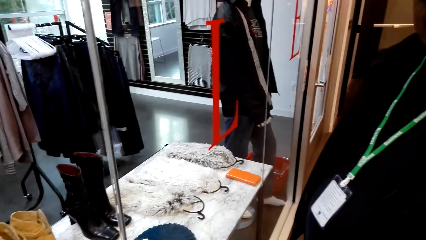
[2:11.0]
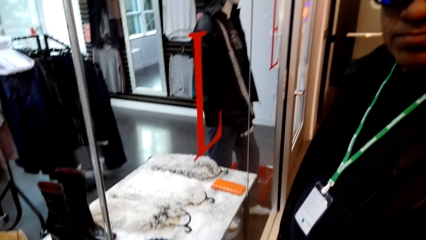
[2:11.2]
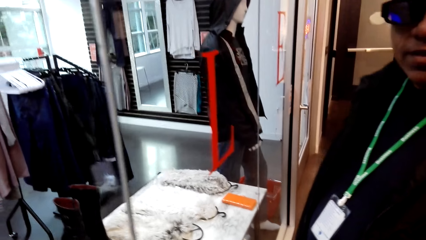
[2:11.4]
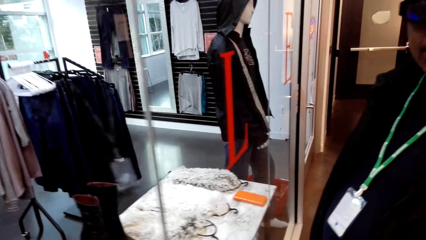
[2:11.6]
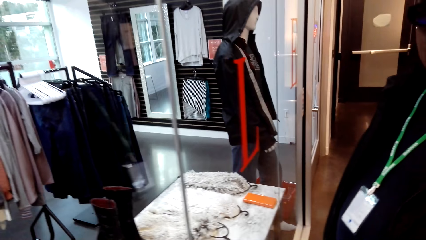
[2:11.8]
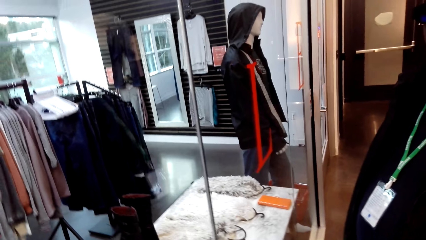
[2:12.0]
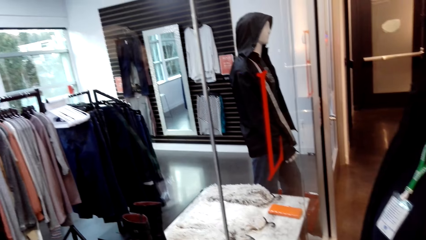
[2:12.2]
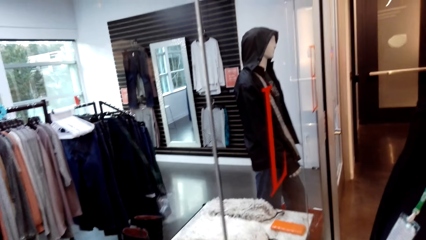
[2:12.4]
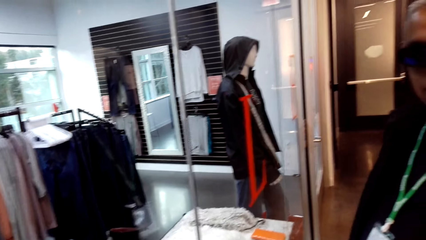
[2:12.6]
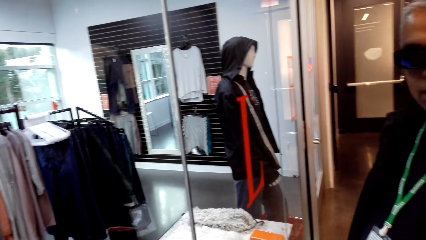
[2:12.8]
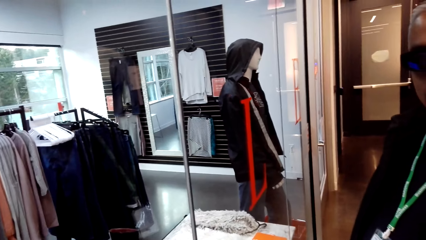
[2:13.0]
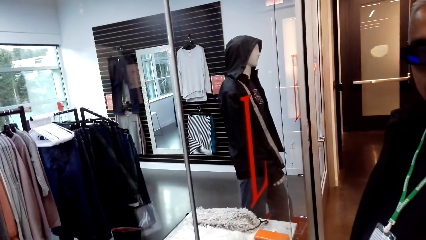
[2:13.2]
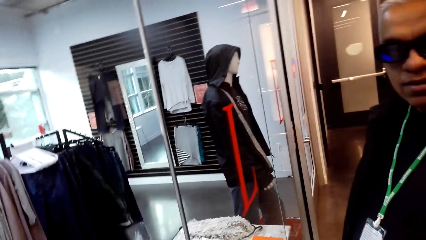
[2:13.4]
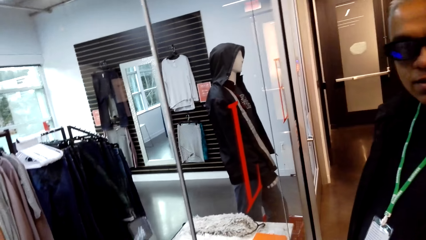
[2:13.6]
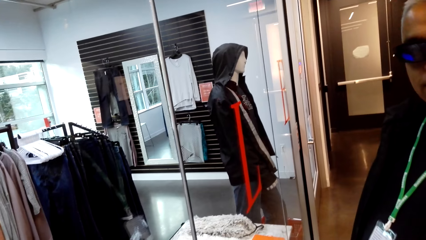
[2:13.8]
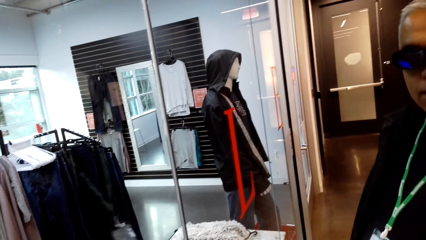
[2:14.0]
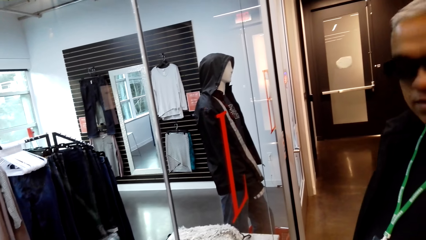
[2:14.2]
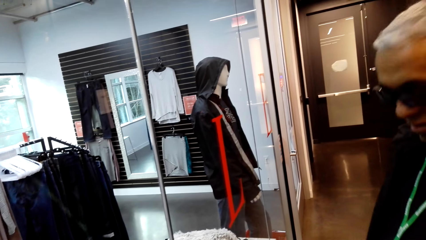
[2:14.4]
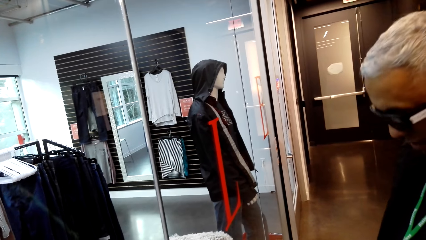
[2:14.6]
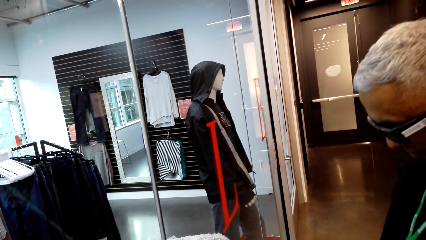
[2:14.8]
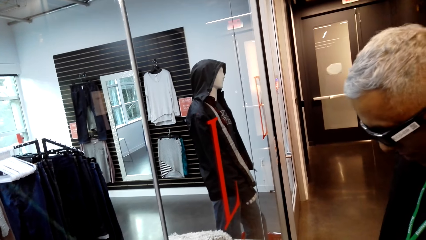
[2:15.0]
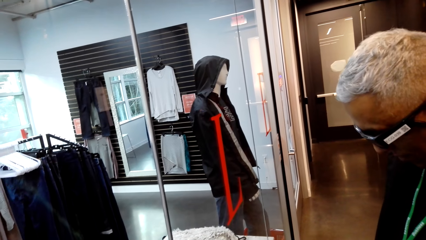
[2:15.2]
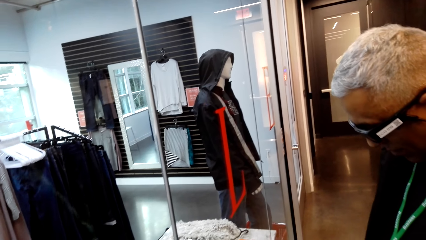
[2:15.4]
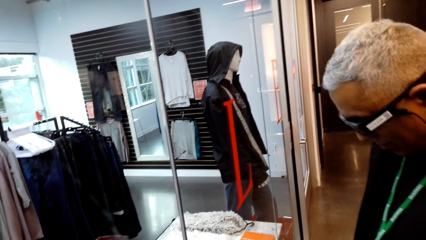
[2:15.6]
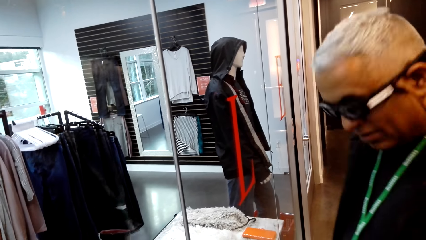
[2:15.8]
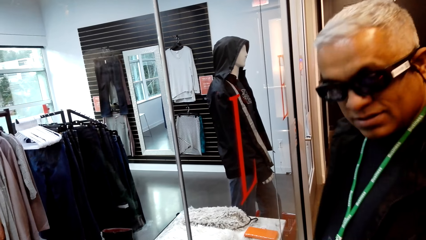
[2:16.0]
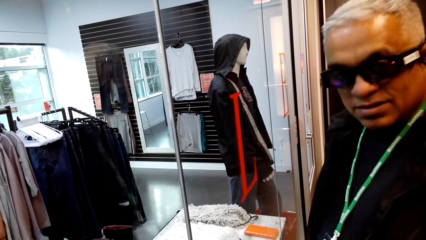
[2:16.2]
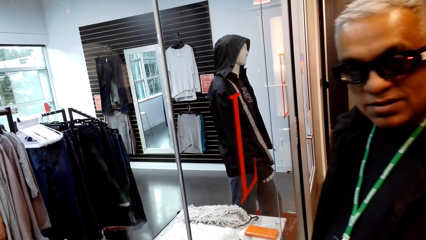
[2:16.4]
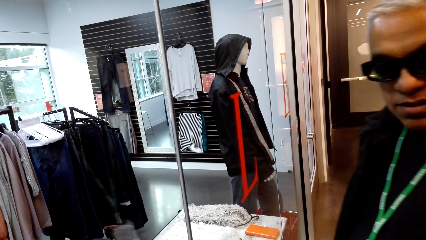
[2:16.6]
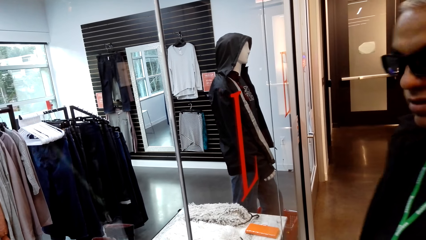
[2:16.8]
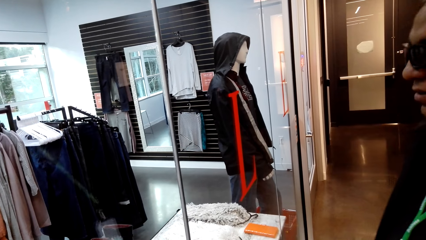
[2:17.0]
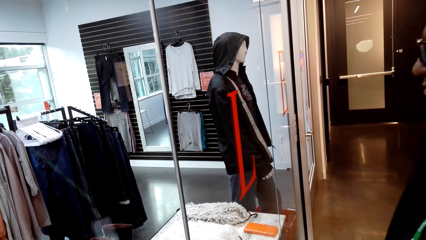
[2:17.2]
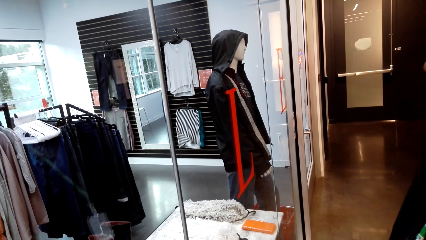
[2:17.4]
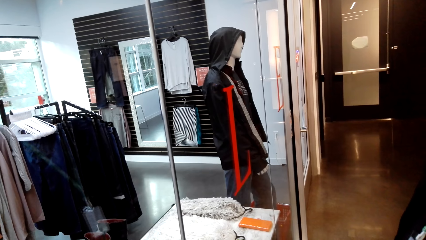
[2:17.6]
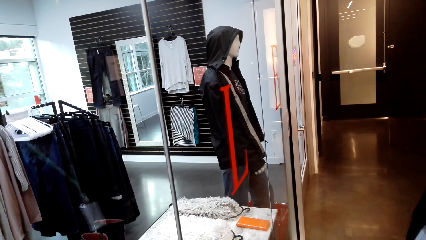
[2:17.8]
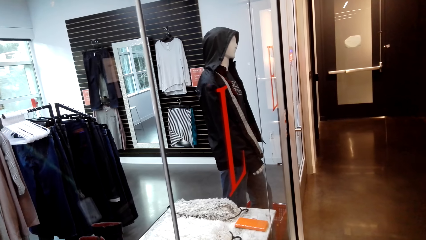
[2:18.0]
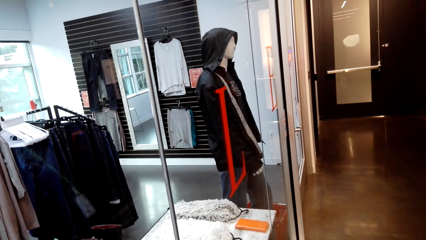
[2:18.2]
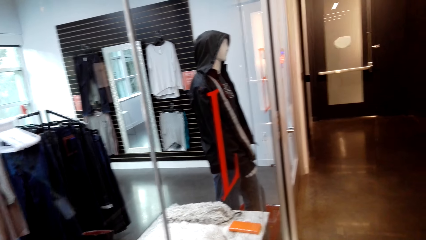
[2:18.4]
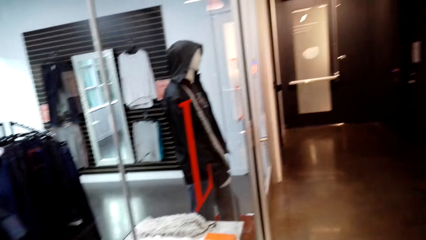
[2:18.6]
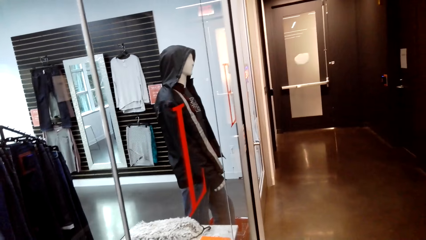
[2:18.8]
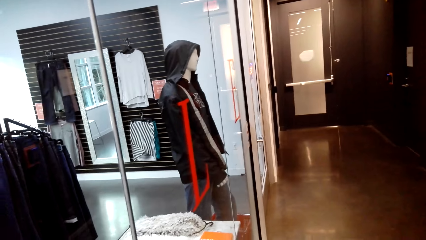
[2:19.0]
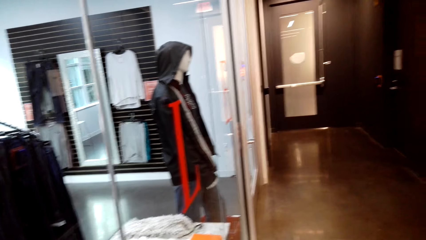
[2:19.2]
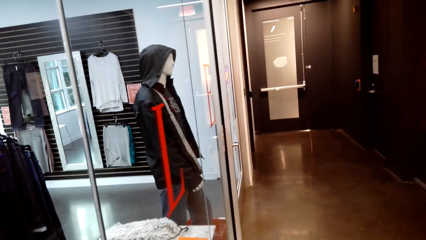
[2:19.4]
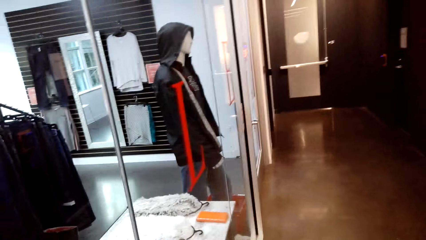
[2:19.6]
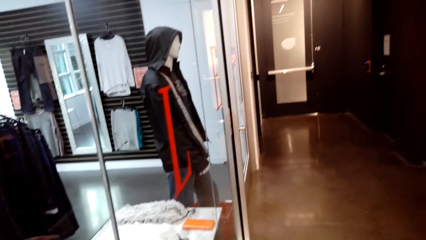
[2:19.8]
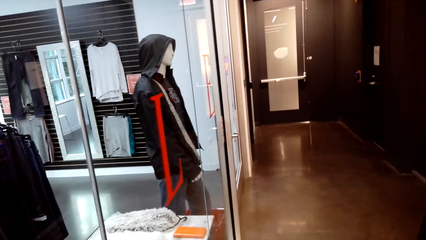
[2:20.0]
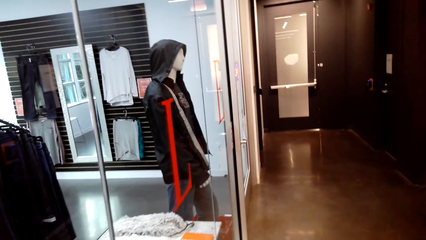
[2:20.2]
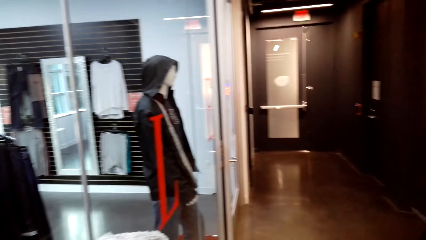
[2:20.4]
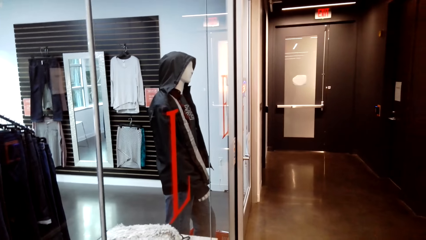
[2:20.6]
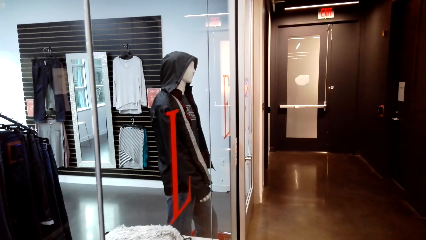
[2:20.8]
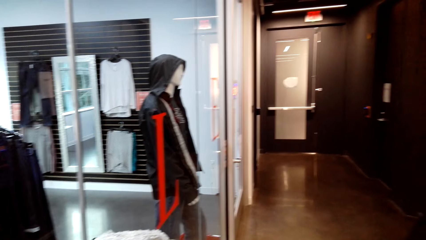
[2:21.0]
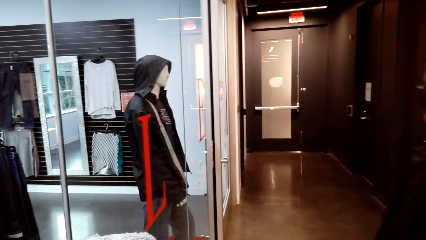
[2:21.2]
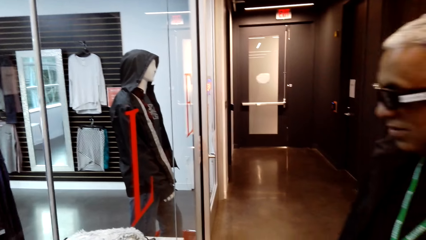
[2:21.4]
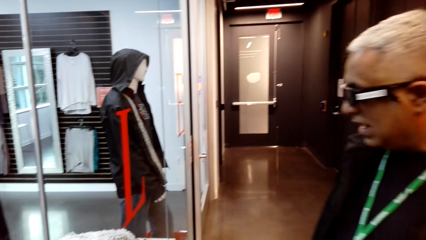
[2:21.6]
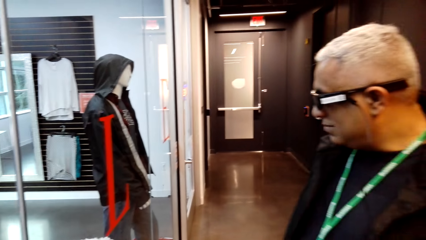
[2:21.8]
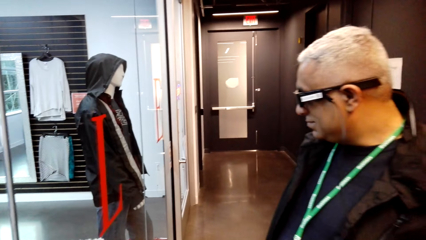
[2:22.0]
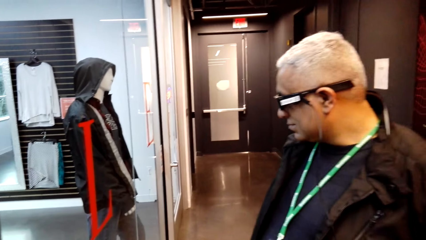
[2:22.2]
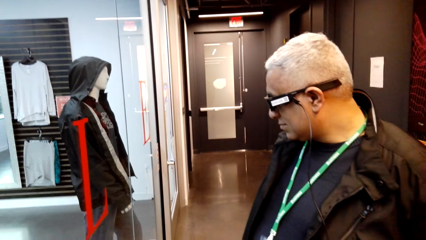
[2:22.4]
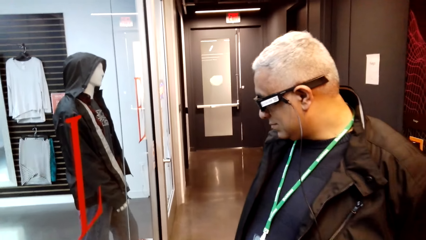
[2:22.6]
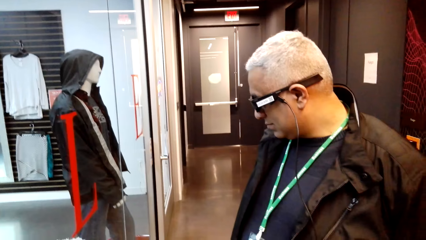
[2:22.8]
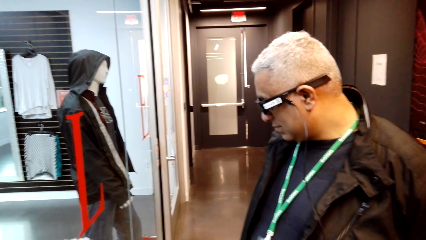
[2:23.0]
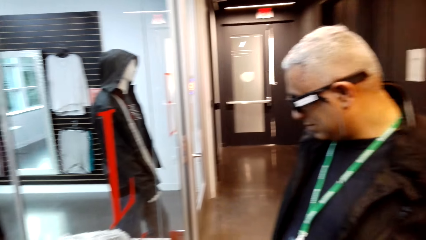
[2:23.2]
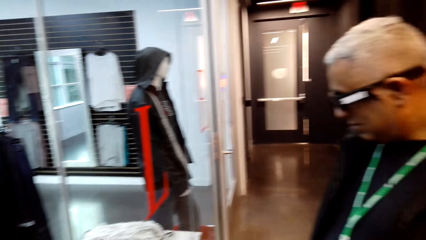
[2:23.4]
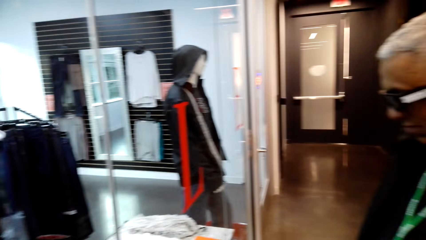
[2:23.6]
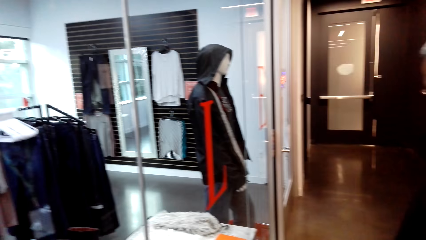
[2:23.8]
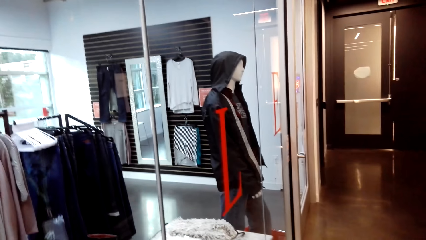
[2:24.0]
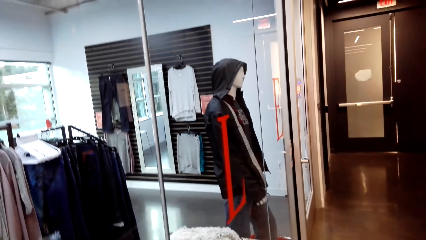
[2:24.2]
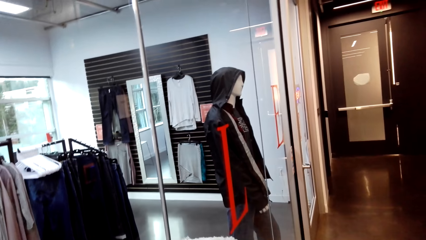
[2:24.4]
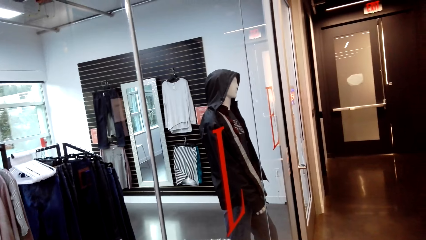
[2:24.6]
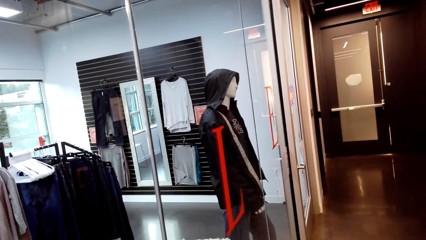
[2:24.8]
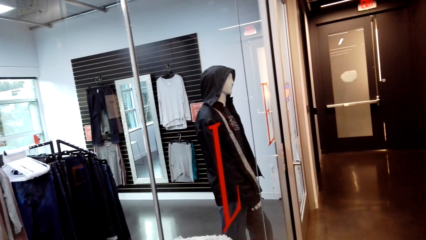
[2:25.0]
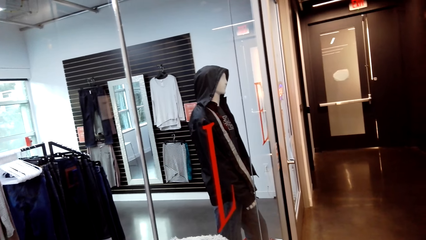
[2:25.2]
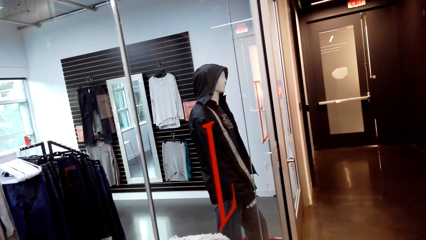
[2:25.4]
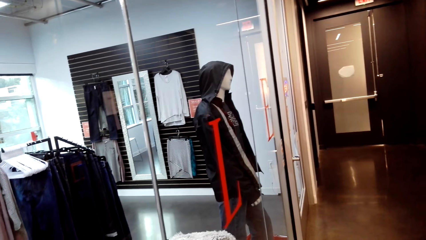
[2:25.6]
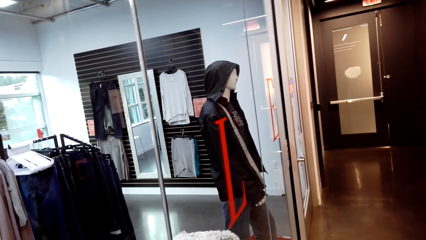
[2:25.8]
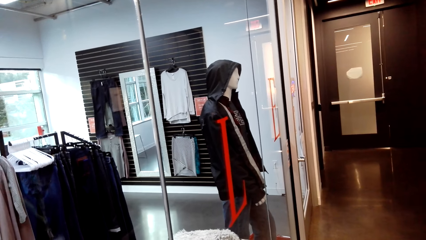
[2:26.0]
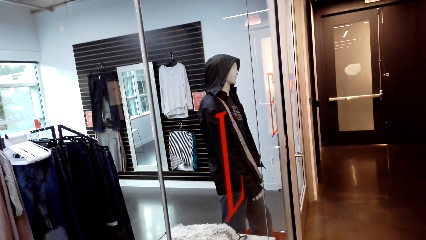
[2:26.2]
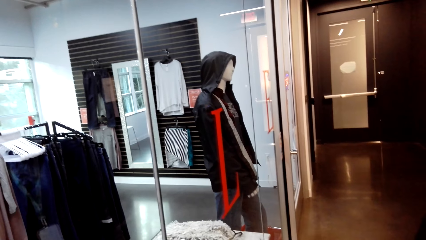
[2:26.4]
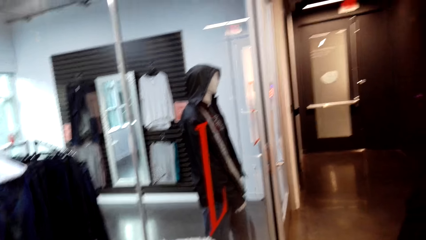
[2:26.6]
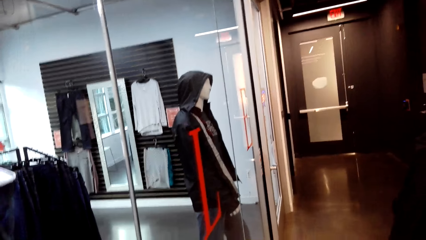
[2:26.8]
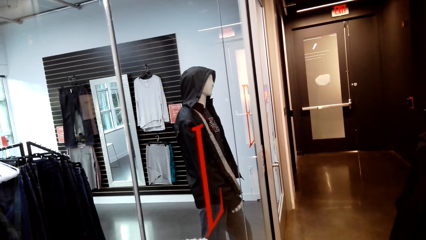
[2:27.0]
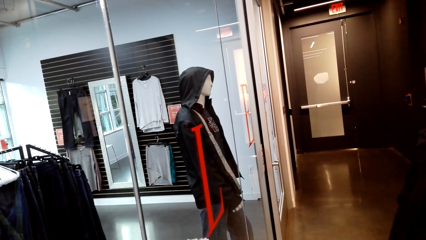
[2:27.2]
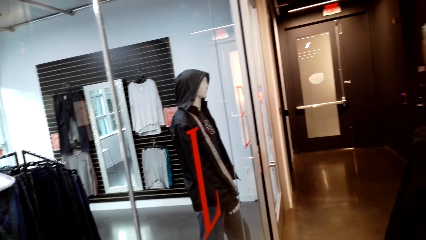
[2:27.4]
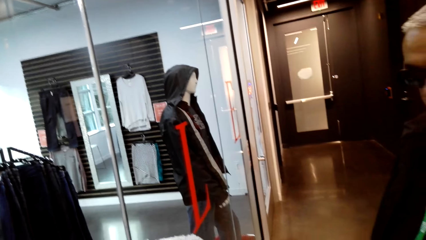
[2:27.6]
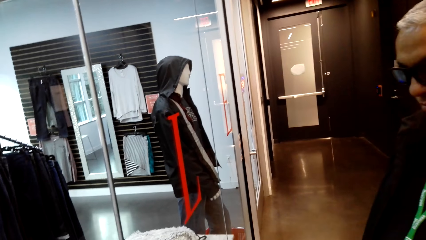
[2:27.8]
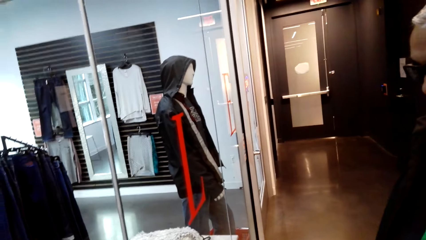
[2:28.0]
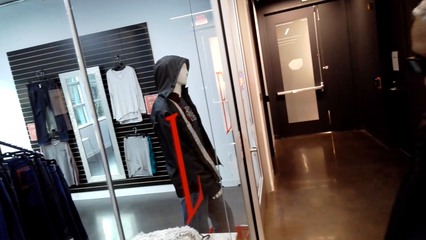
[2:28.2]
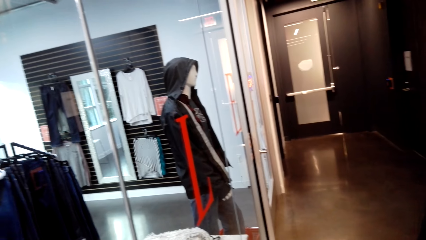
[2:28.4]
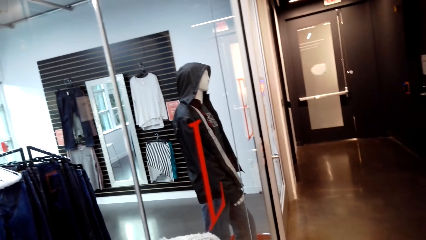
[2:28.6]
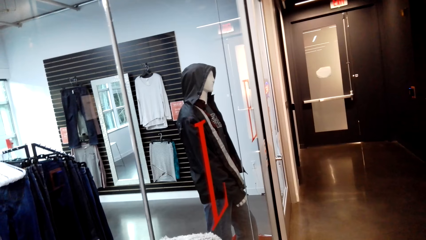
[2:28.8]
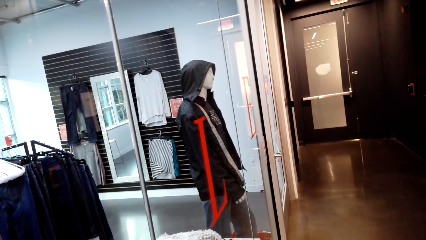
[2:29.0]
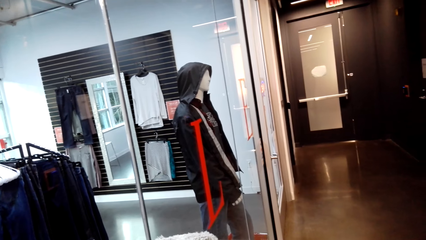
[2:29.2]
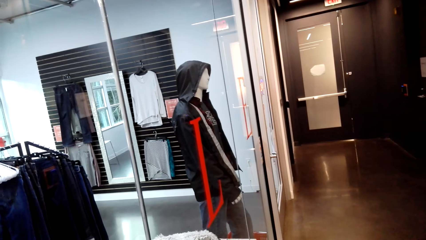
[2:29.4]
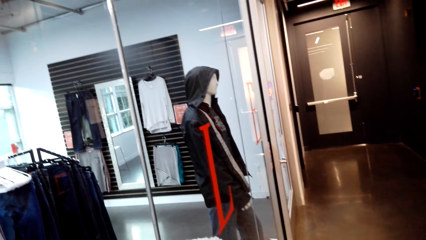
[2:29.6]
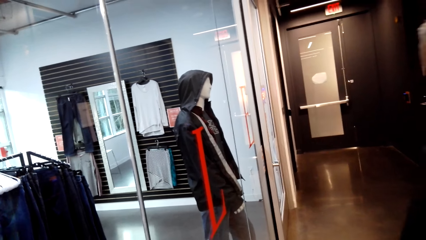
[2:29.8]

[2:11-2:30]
The camera wearer talks to a man. The man talks to the camera wearer. The camera wearer talks to the man. The man talks to the camera wearer.
